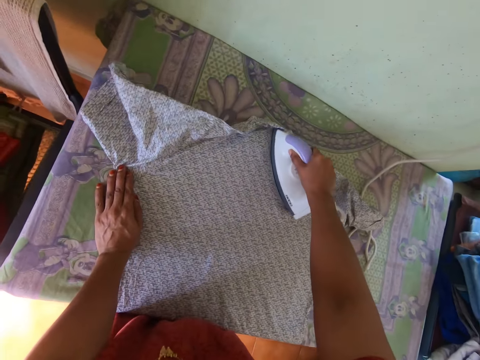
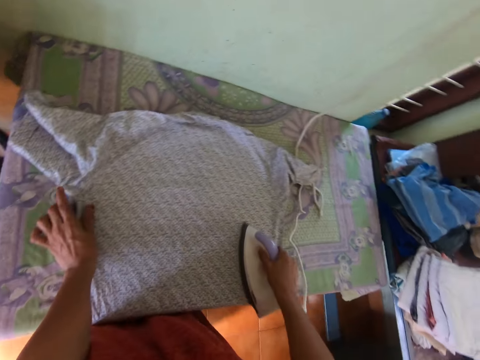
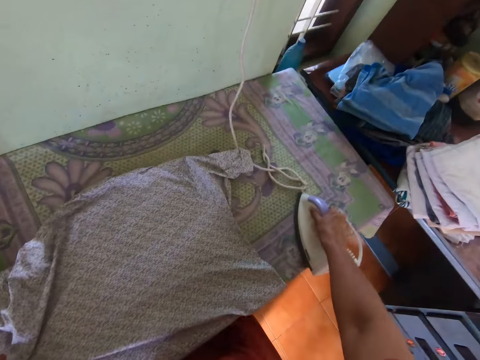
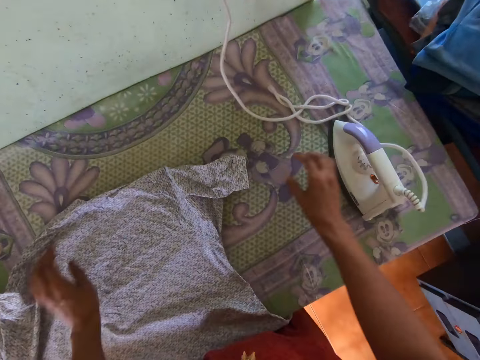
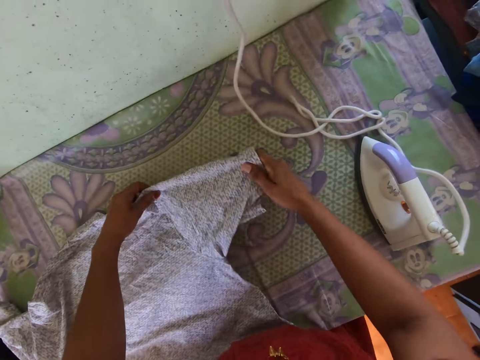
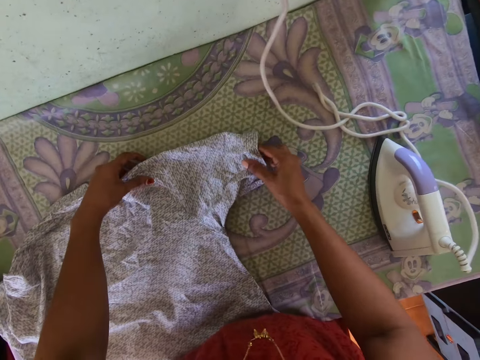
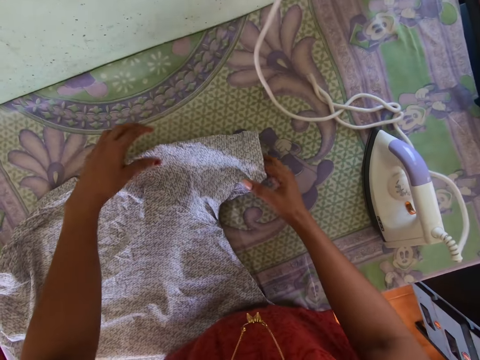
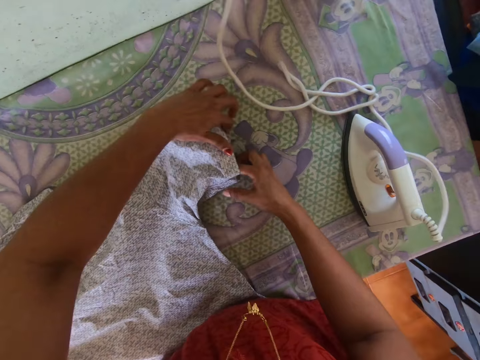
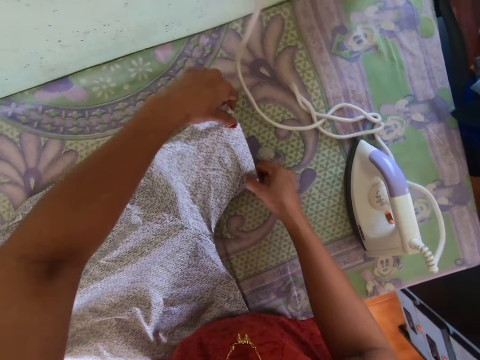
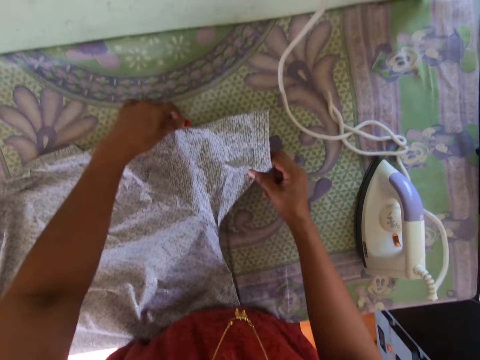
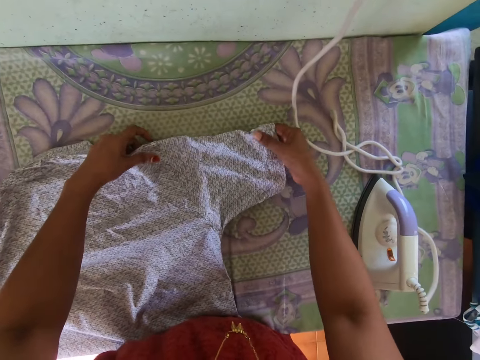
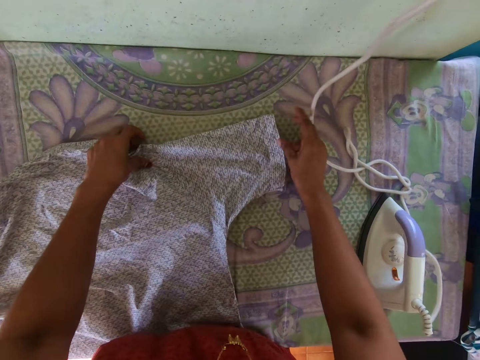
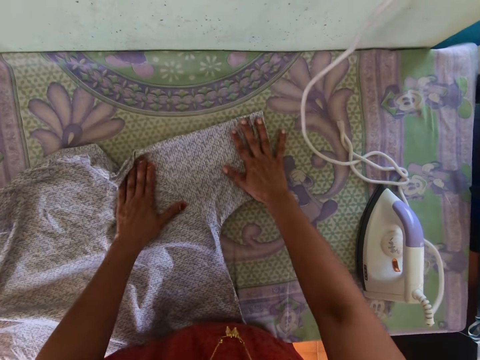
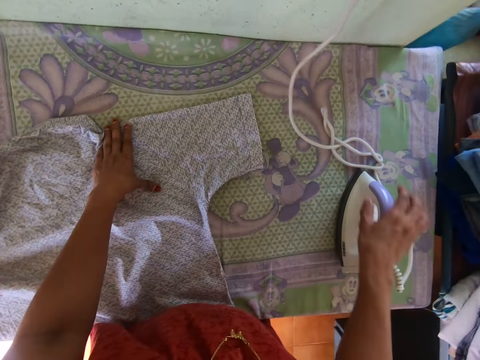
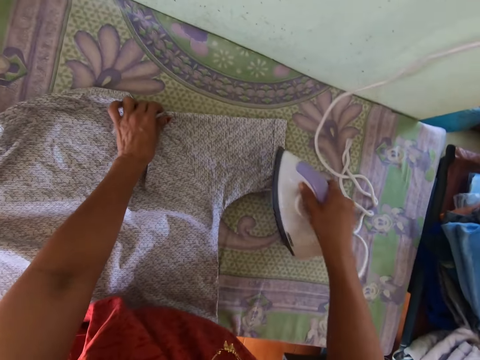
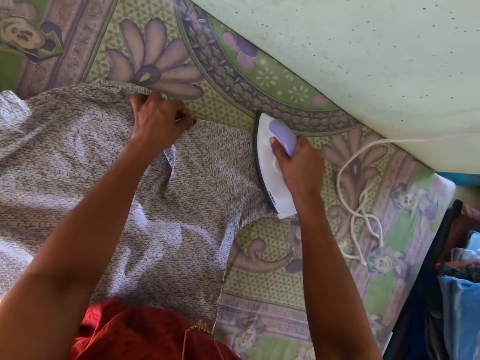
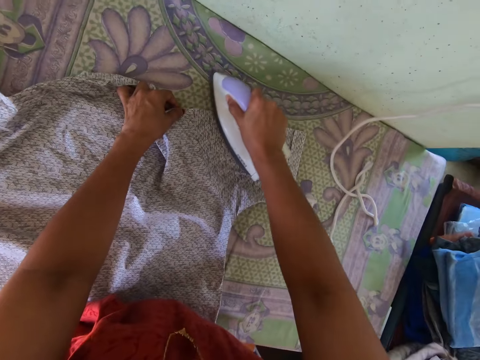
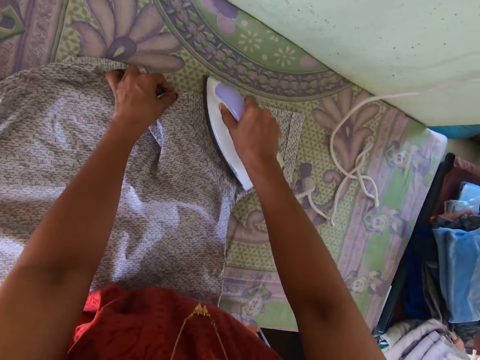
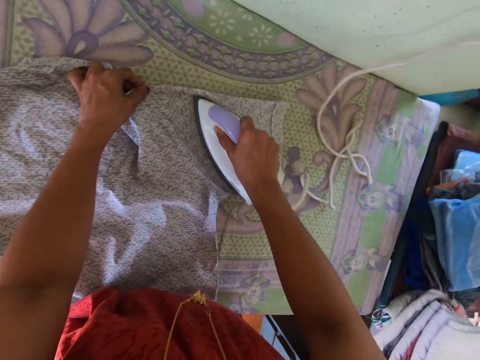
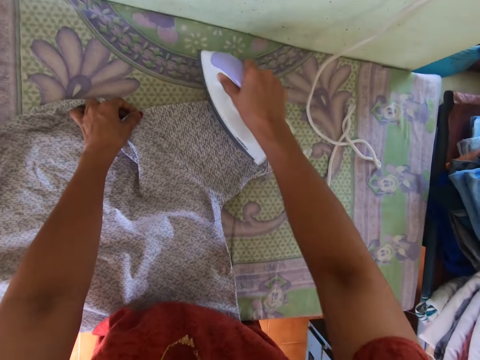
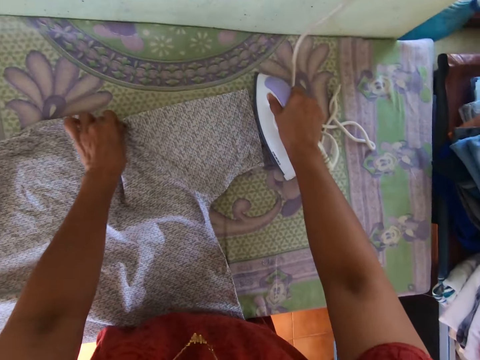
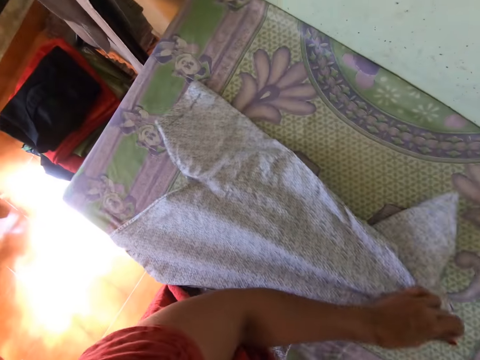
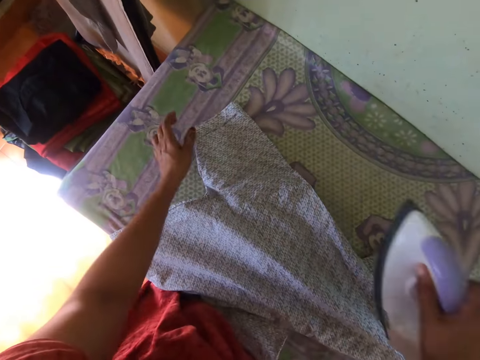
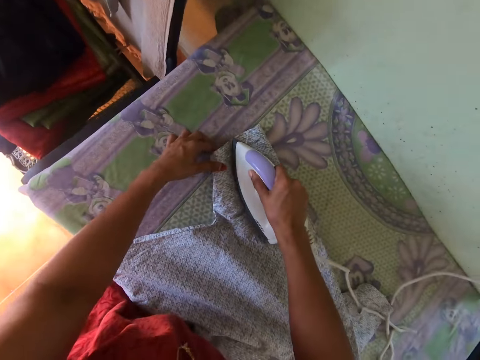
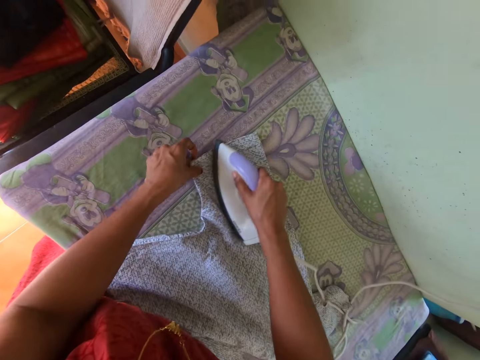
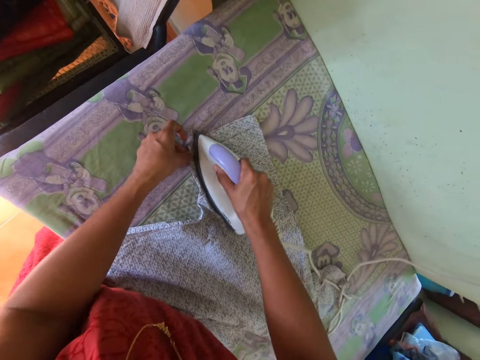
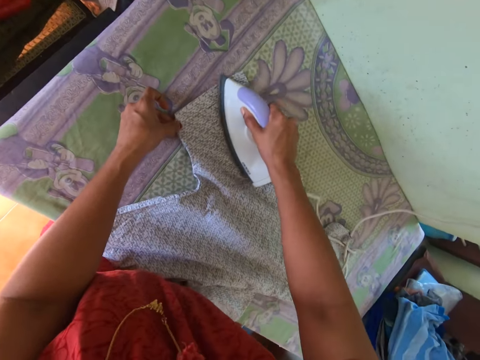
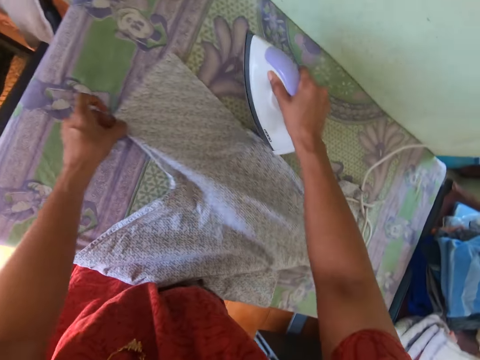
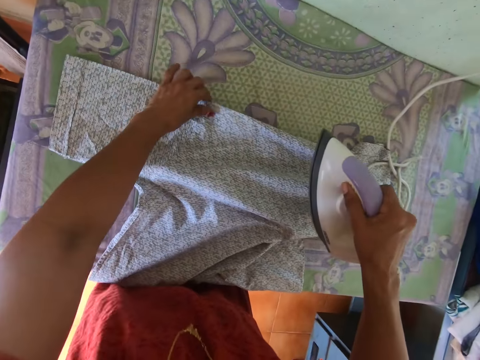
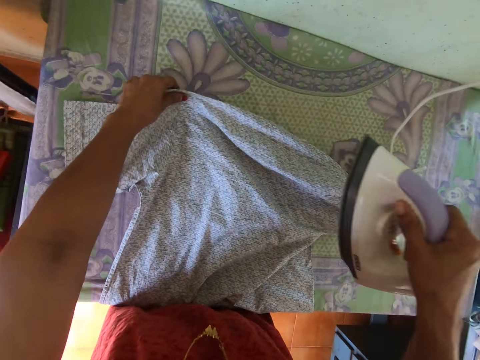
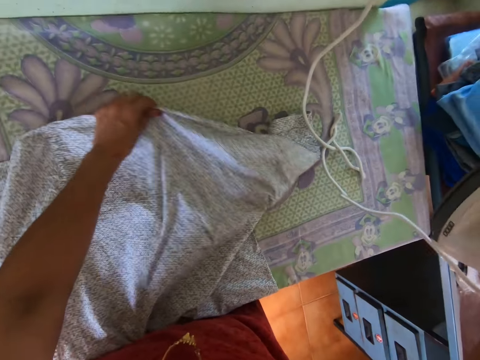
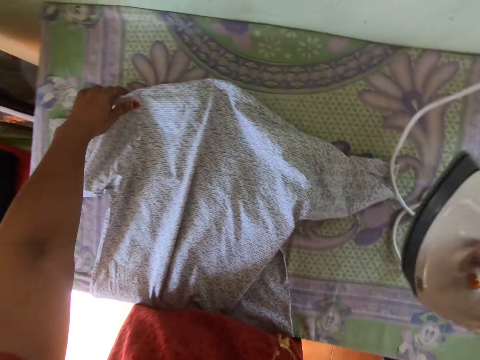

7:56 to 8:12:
The camera wearer moves the shirt on the table with her left hand. She drops the pressing iron on the table with her right hand. She adjusts the shirt on the table with both hands. She picks the pressing iron from the table with her right hand. She smoothens the shirt on the table with the pressing iron in her right hand. She adjusts the shirt on the table with her left hand. She holds the shirt on the table with her left hand. She smoothens the shirt on the table with the pressing iron in her right hand. She adjusts the shirt on the table with her left hand.

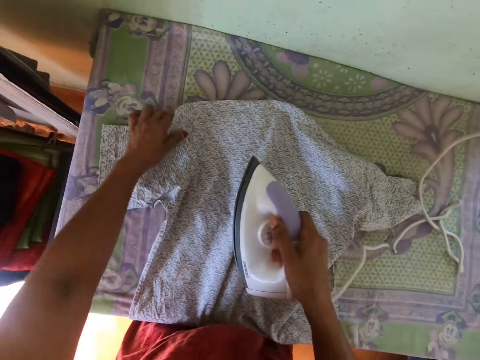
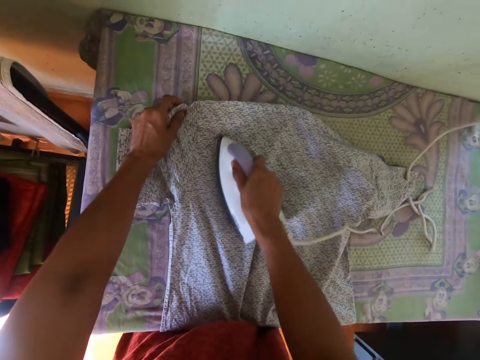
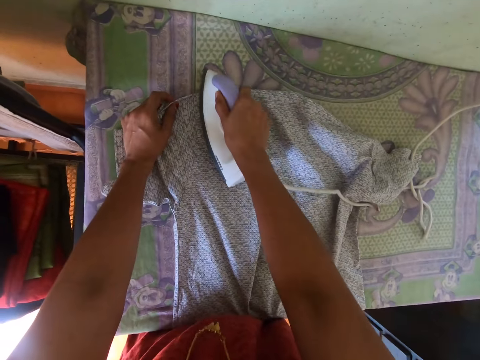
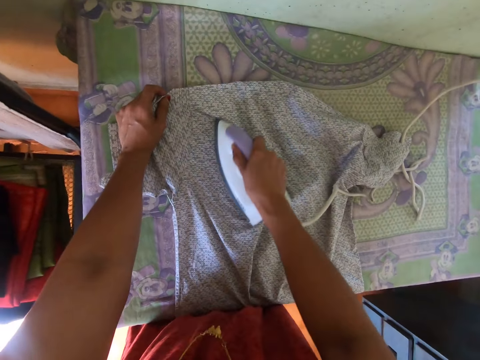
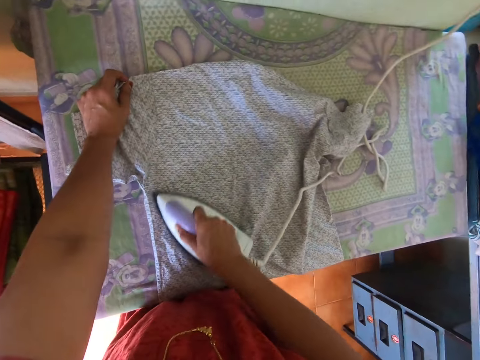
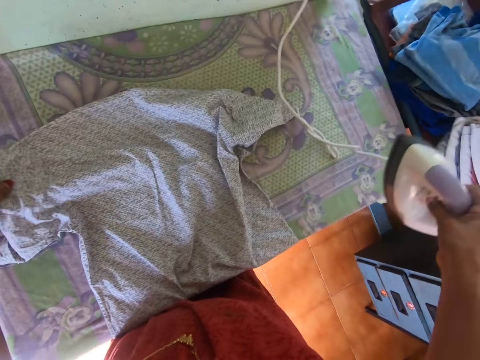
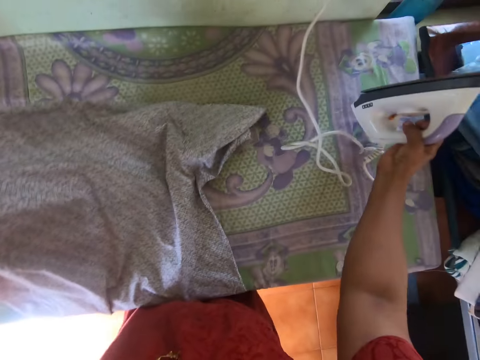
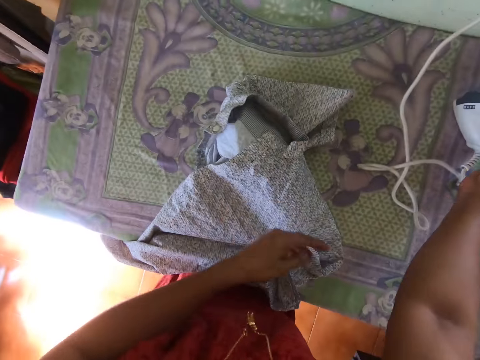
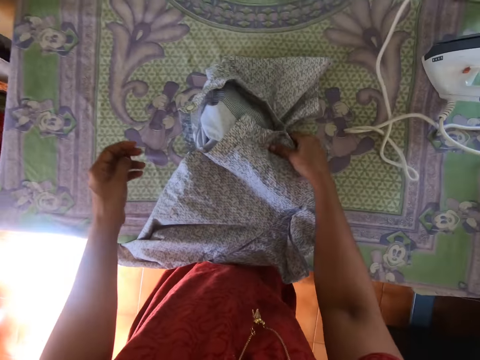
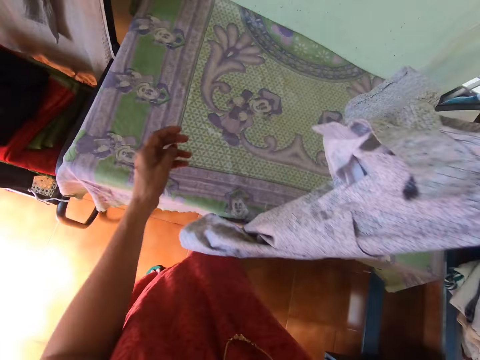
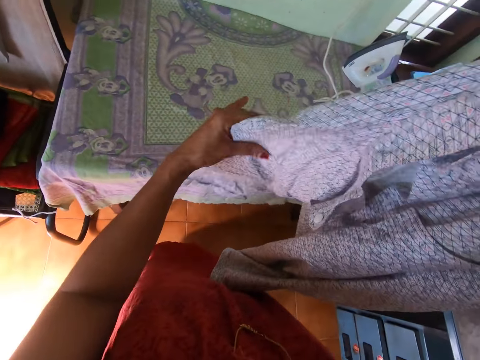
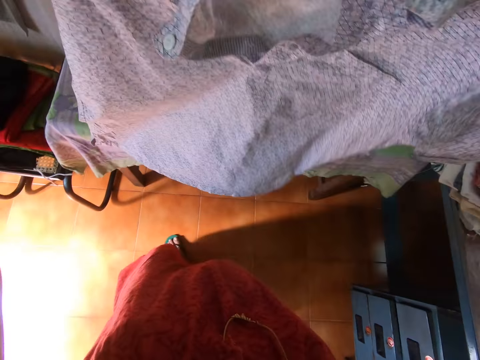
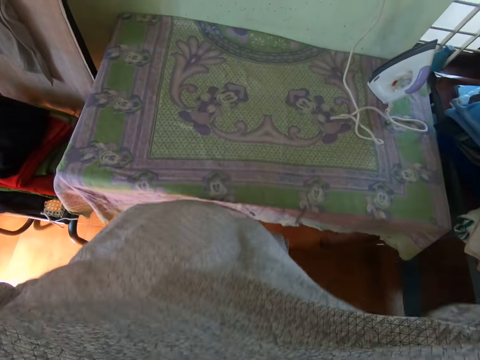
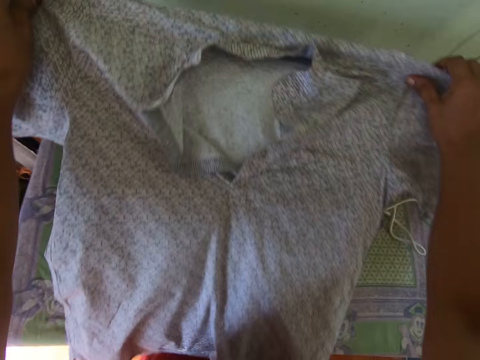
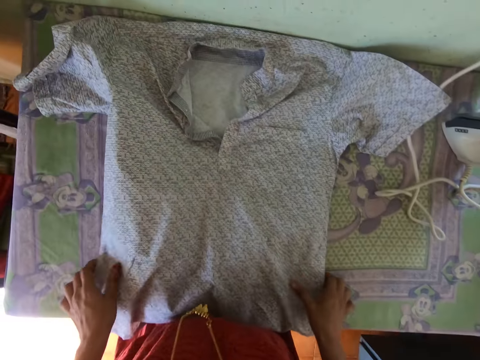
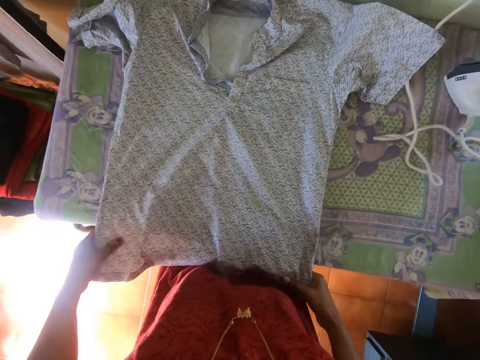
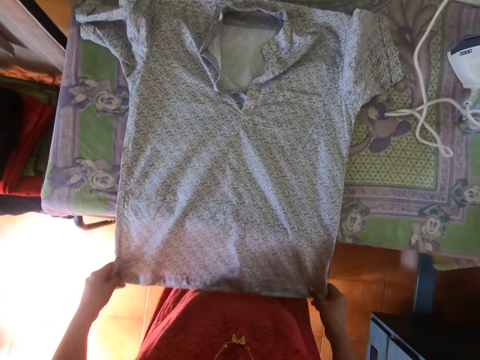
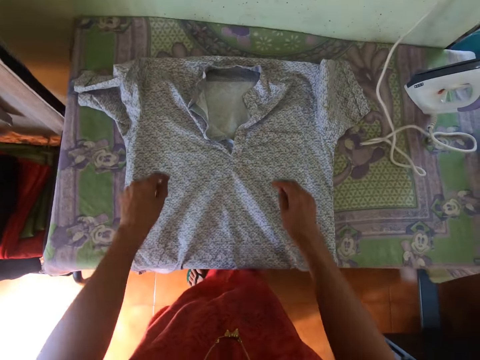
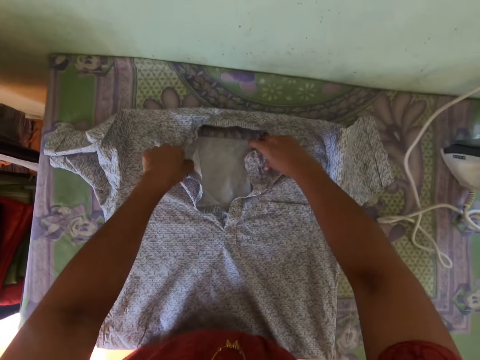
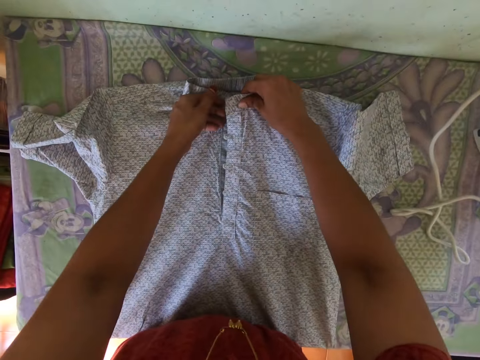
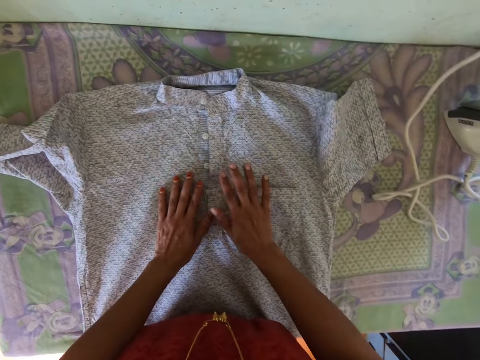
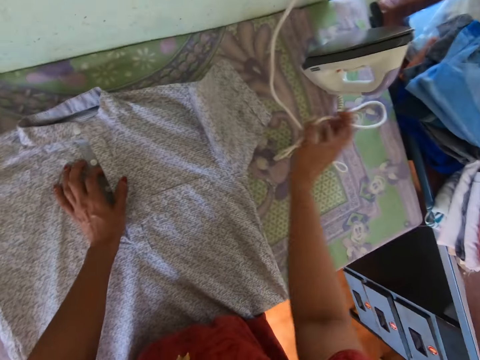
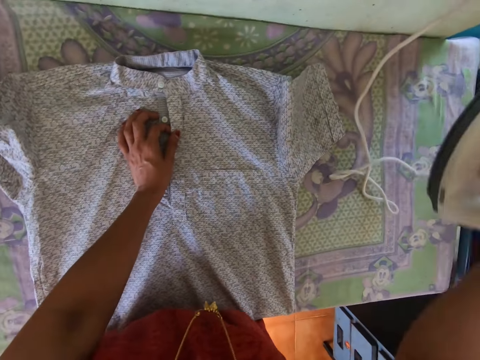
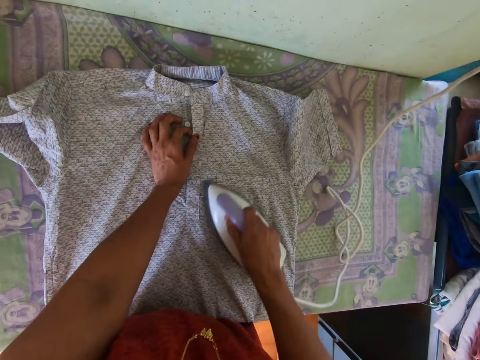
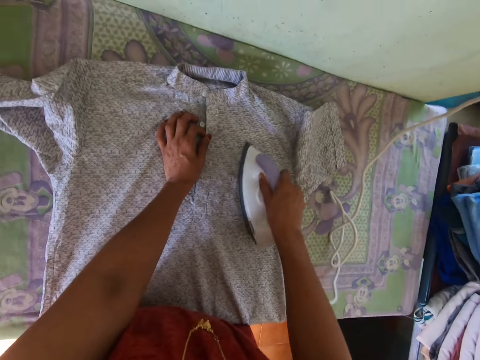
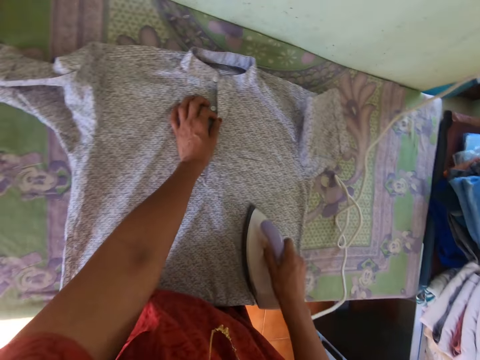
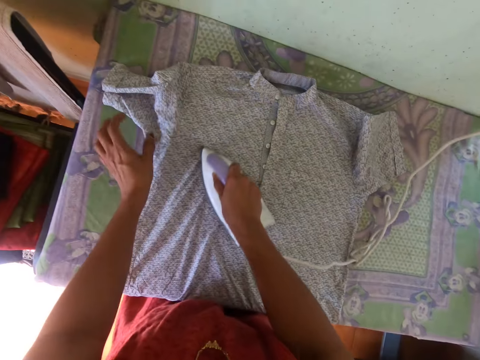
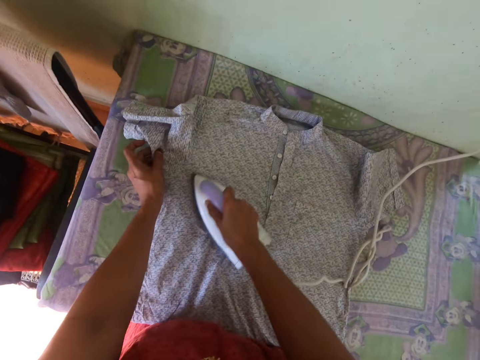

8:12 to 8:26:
The camera wearer smoothens the shirt on the table with the pressing iron in her right hand. She adjusts the shirt on the table with her left hand. She drops the pressing iron on the table with her right hand. She picks the shirt from the table with her right hand. She holds the shirt with both hands. She drops the shirt on the table with both hands. She adjusts the shirt on the table with both hands. She picks the pressing iron from the table with her right hand. She smoothens the shirt on the table with the pressing iron in her right hand.
